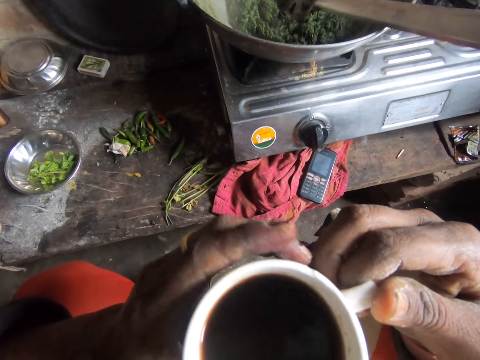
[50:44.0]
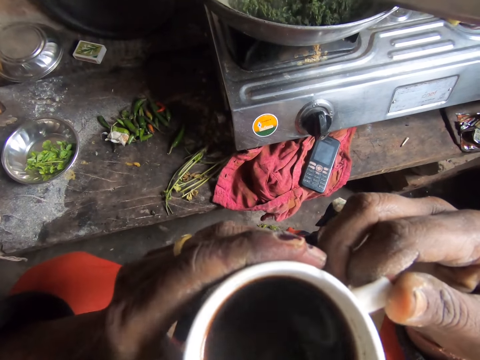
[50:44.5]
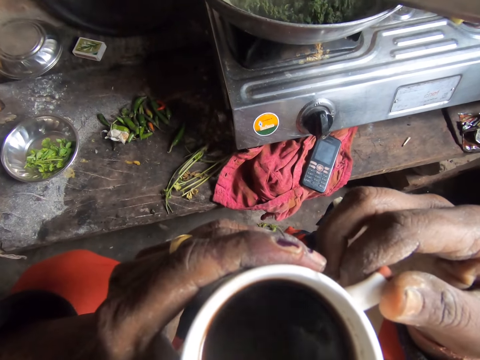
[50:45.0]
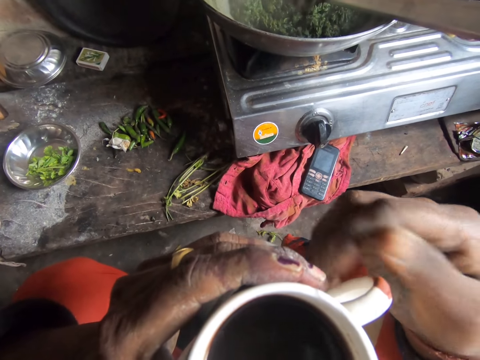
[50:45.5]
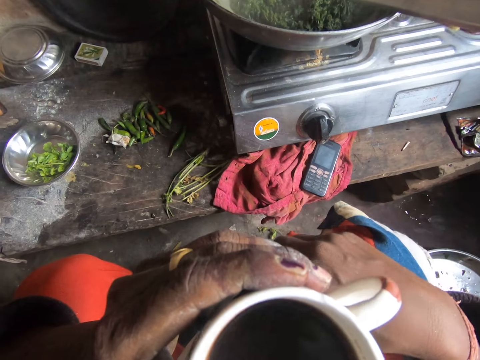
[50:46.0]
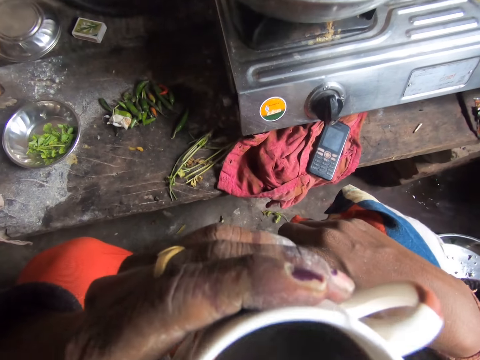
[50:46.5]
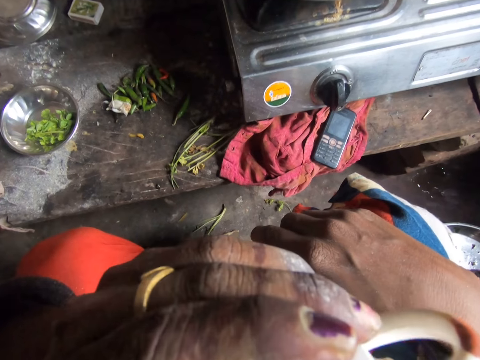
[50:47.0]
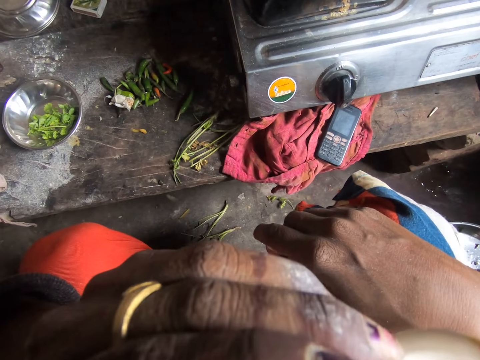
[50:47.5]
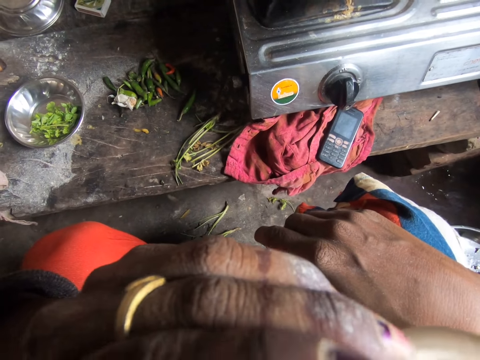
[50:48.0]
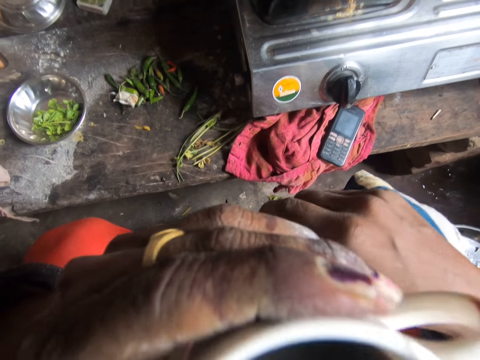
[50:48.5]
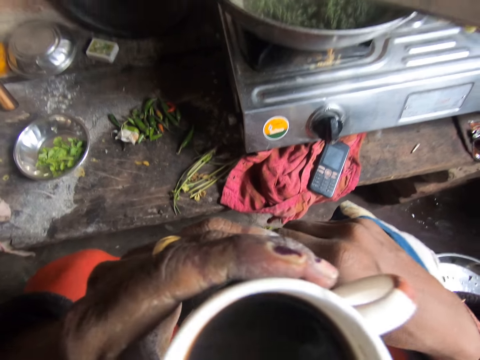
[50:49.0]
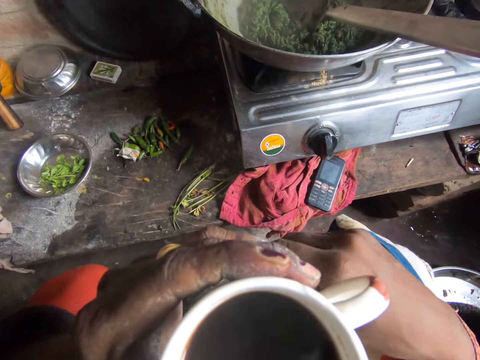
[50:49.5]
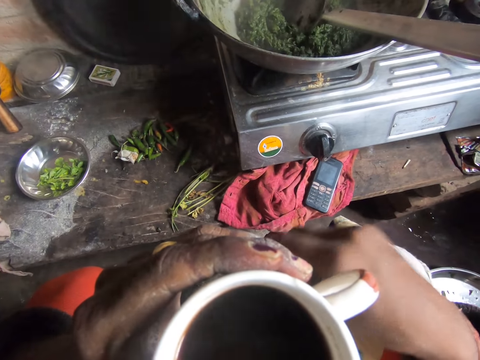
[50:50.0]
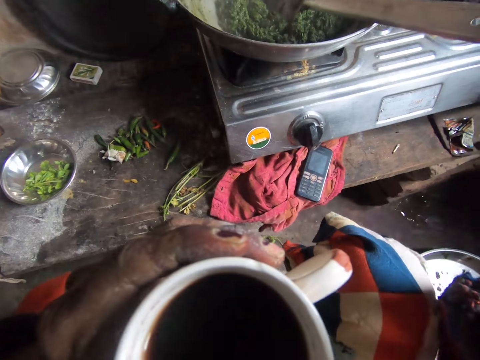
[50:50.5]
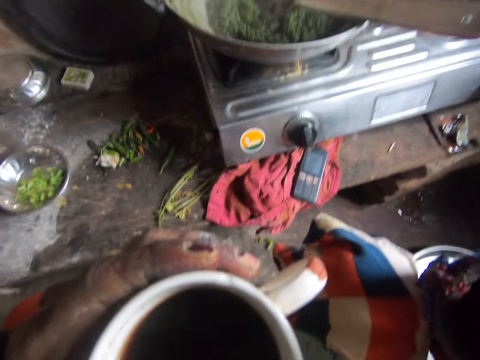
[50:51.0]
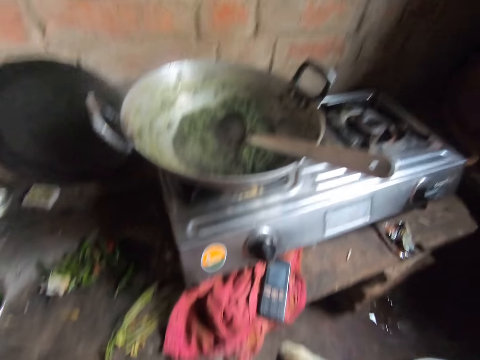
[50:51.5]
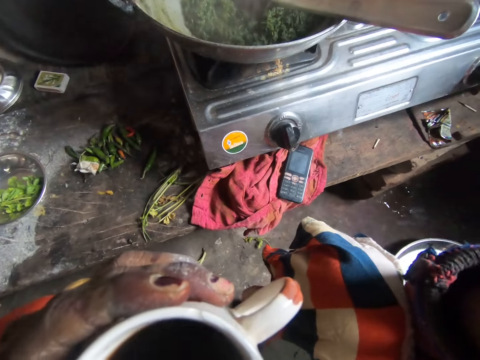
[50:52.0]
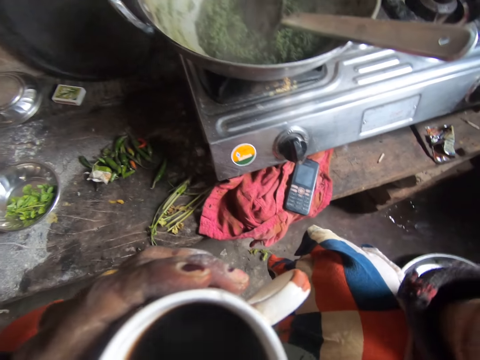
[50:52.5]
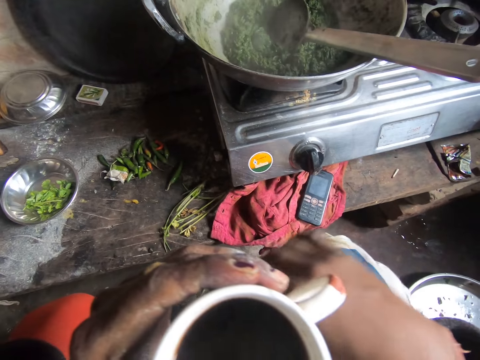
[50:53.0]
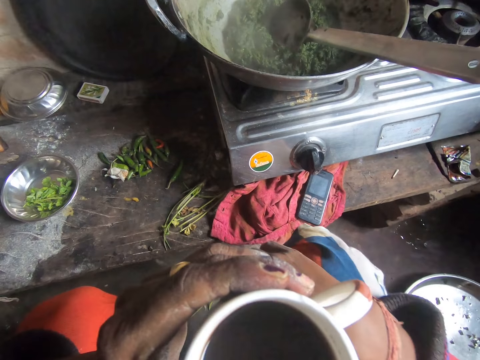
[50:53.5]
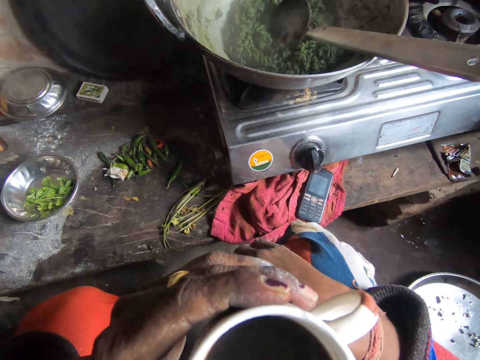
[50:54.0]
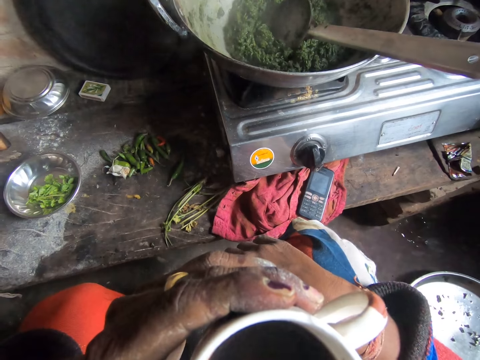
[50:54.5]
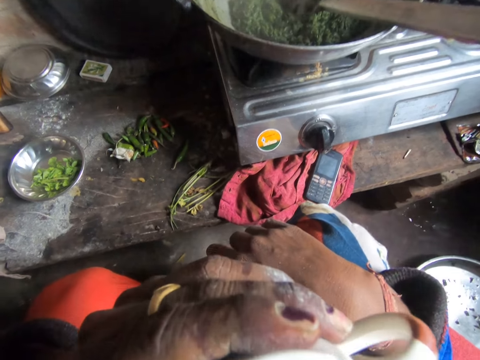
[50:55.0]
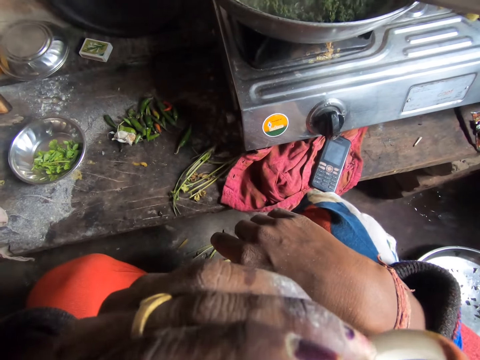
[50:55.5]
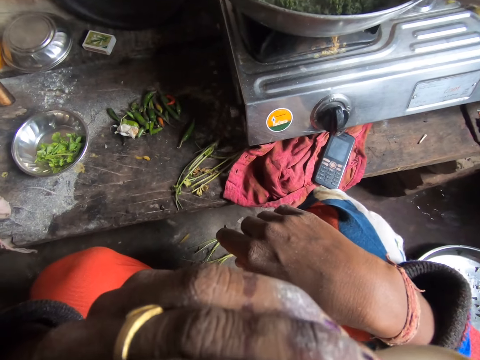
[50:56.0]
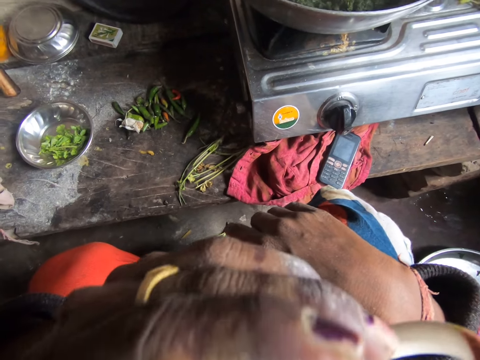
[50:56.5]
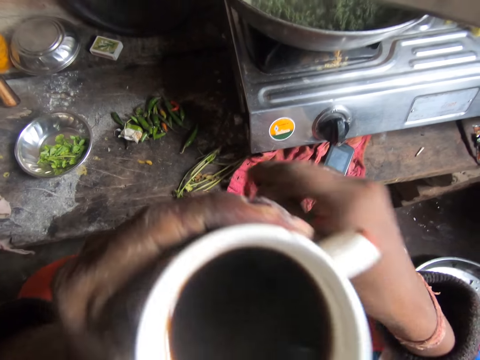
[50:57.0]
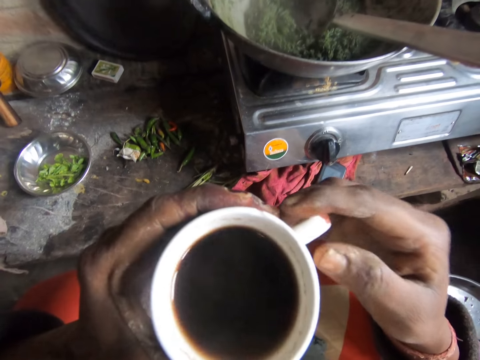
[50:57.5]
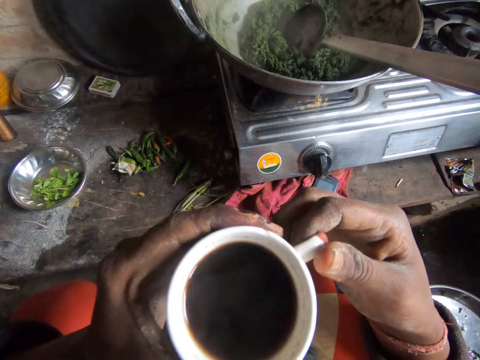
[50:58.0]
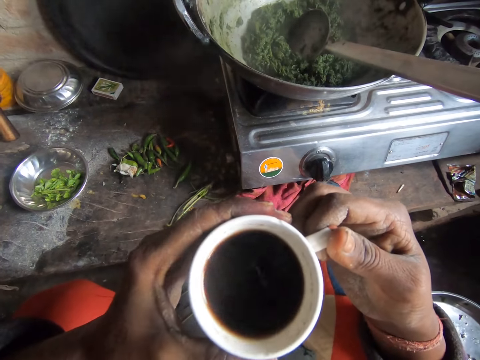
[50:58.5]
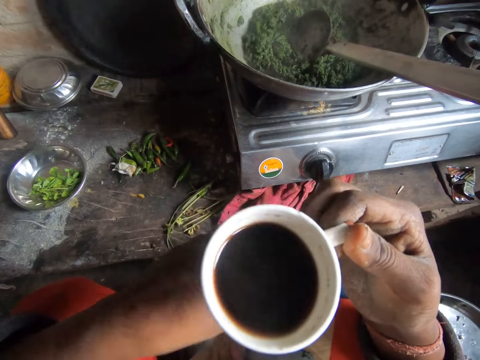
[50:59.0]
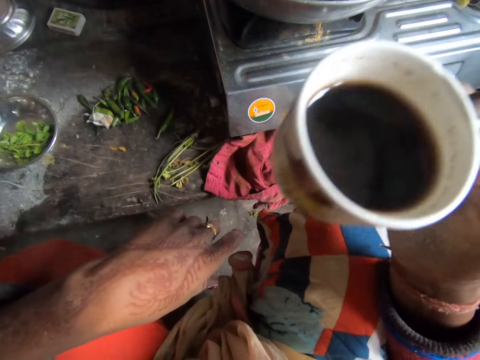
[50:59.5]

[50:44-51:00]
The camera wearer holds the cup with both hands. She drinks coffee. She touches her face. She interacts with a woman.

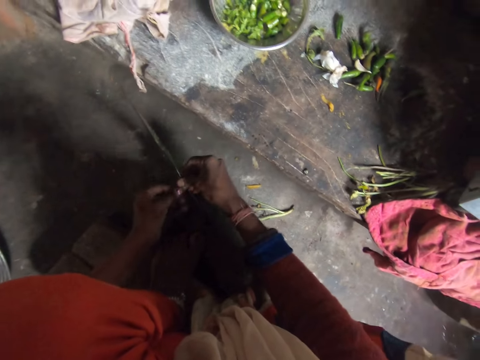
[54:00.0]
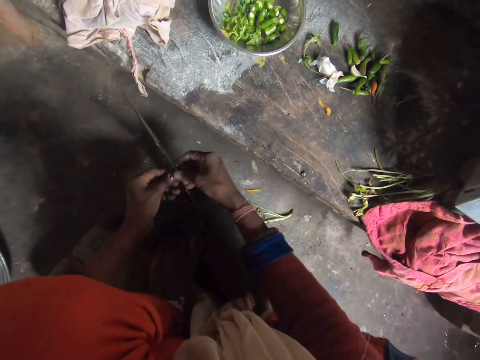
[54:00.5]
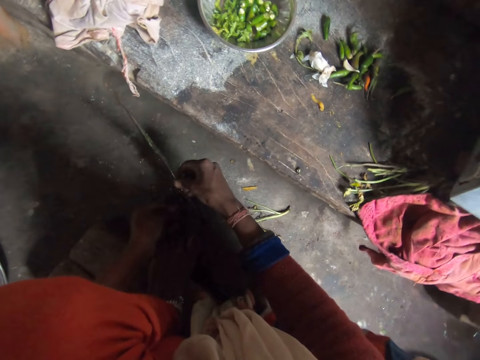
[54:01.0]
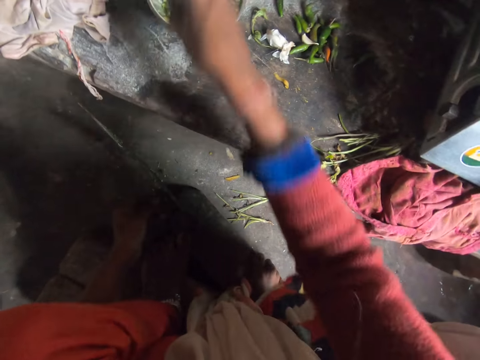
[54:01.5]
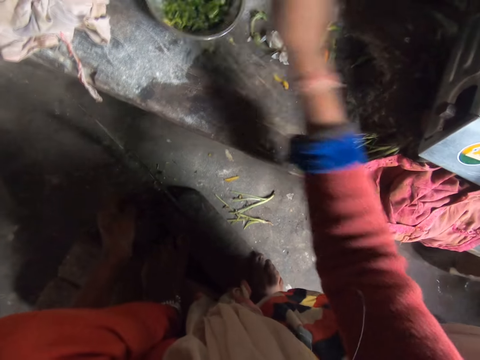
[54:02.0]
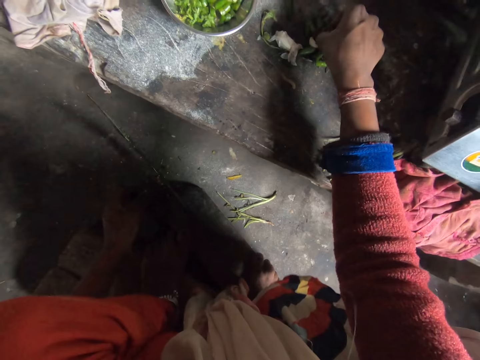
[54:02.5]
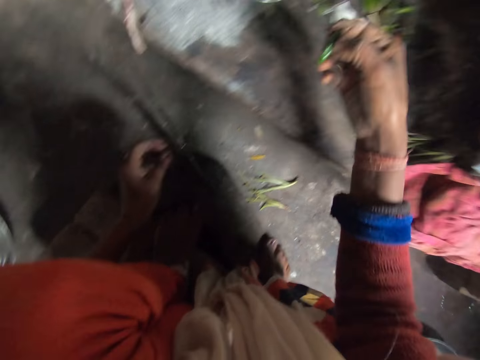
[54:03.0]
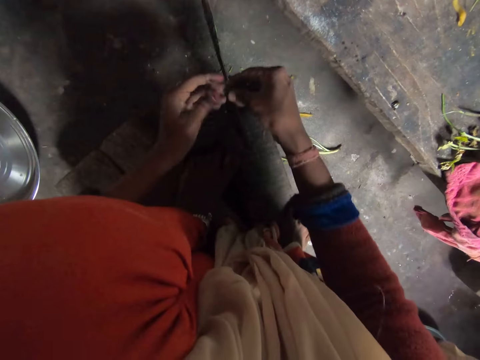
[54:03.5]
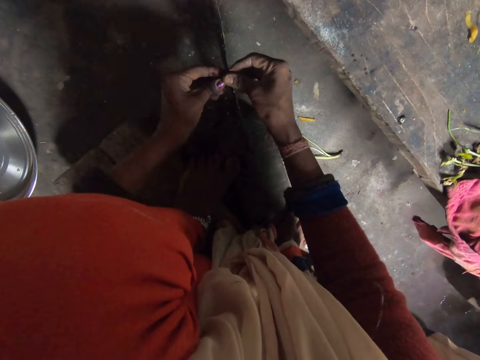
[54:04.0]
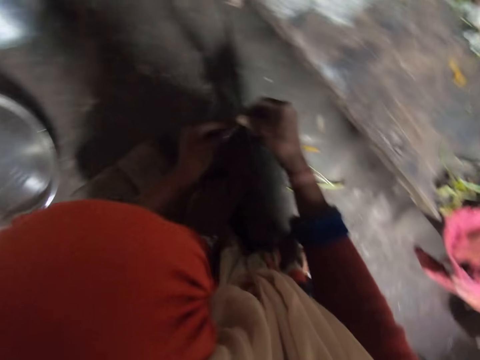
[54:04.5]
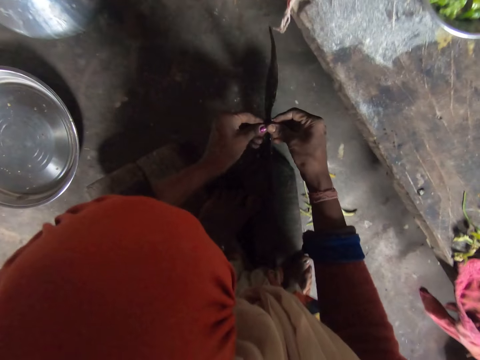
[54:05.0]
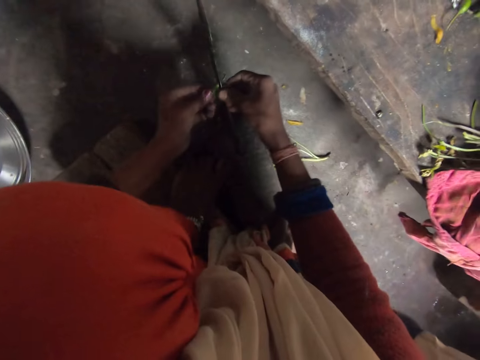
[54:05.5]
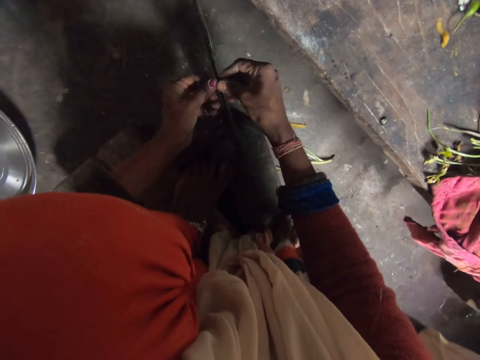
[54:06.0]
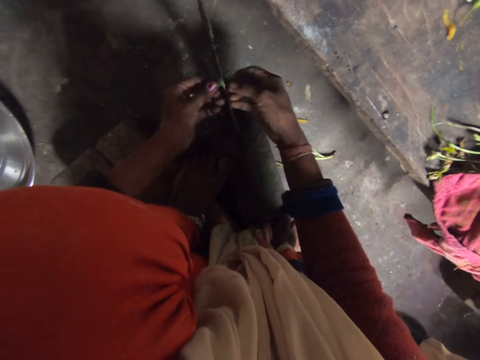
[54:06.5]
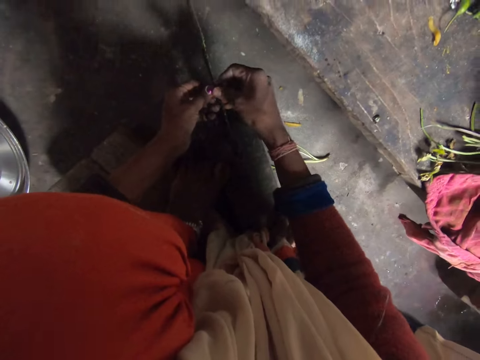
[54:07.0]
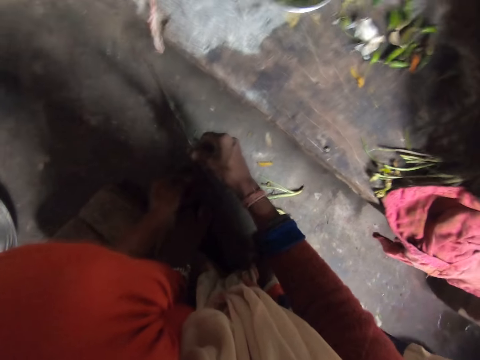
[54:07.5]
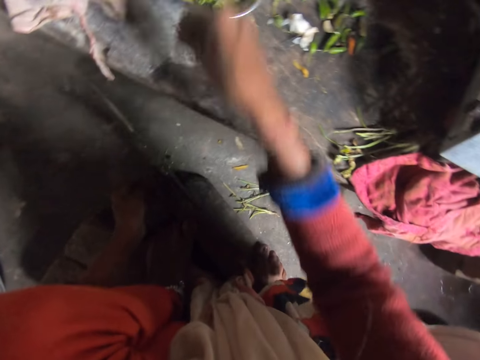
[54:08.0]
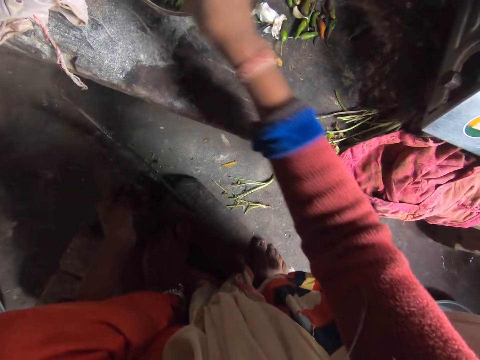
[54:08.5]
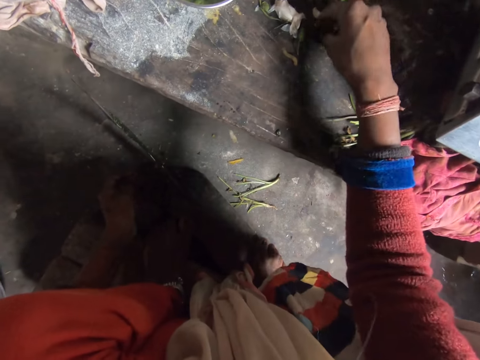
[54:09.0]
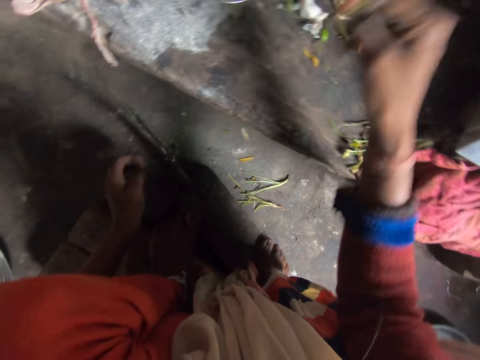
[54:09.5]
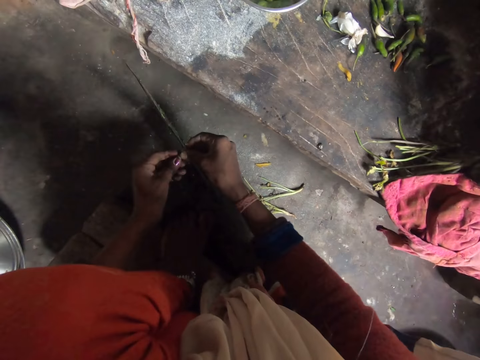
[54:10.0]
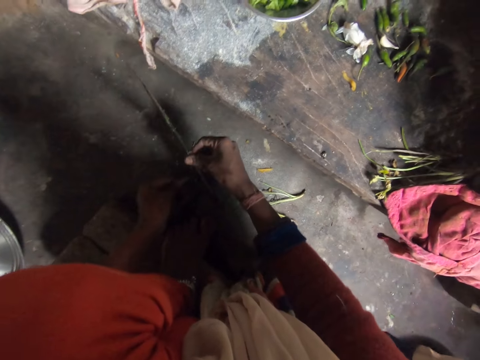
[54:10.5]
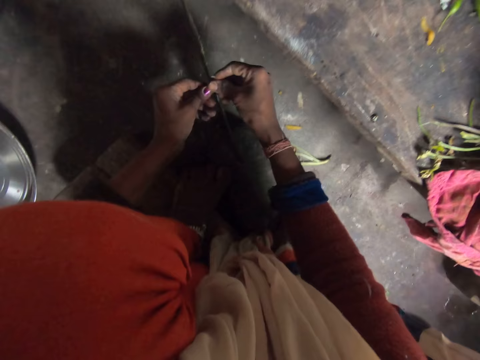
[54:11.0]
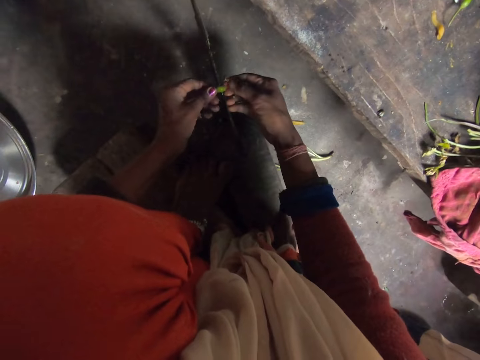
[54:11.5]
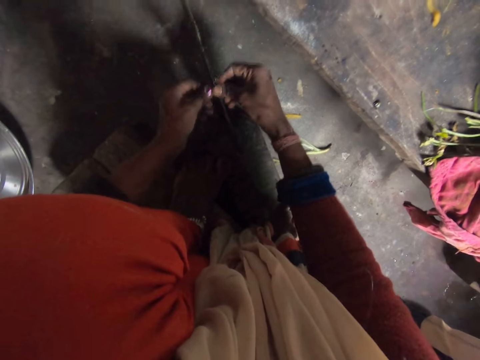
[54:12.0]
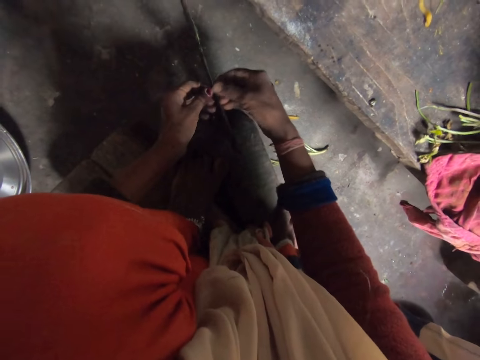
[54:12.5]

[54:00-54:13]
The camera wearer drops the pepper on the plate. They pick the pepper from the cabinet. They cut the pepper with the cutter. They drop the pepper on the plate. They pick the pepper from the cabinet. They cut the pepper with the cutter.
